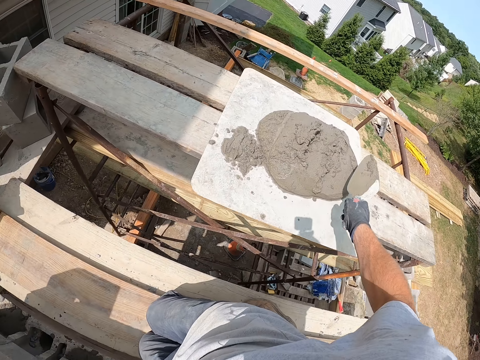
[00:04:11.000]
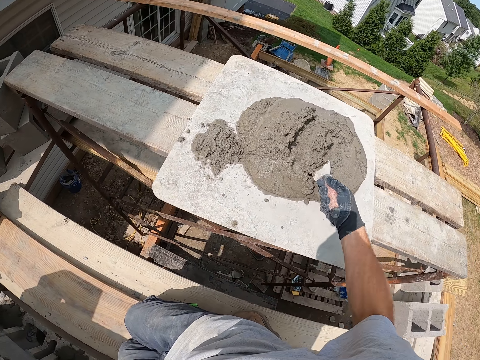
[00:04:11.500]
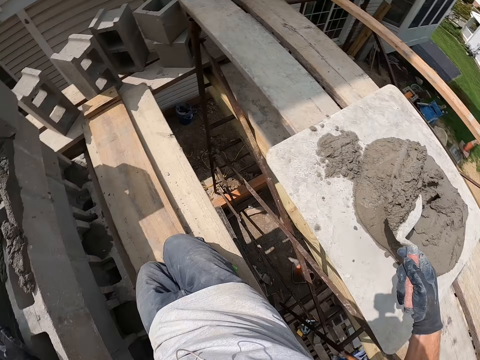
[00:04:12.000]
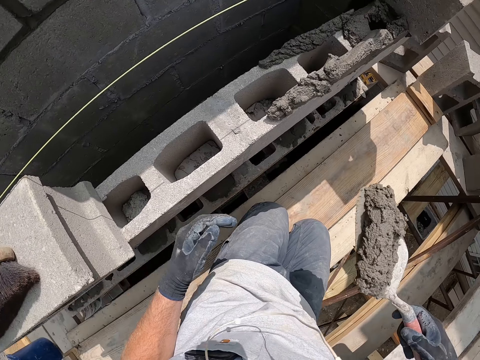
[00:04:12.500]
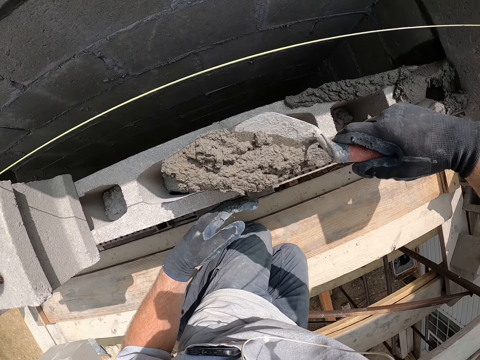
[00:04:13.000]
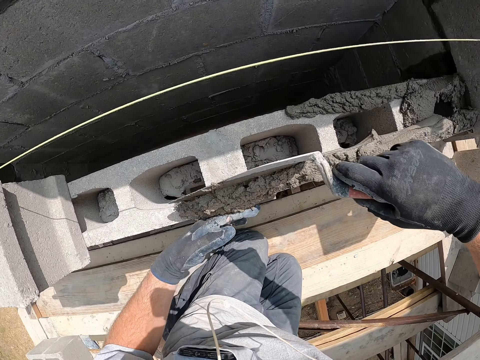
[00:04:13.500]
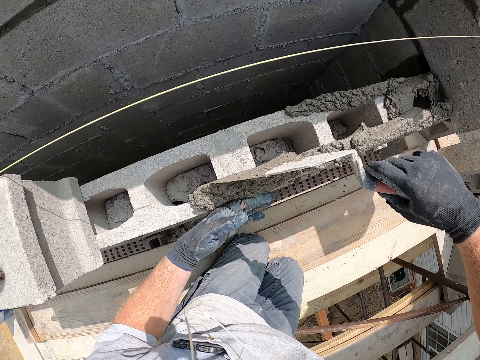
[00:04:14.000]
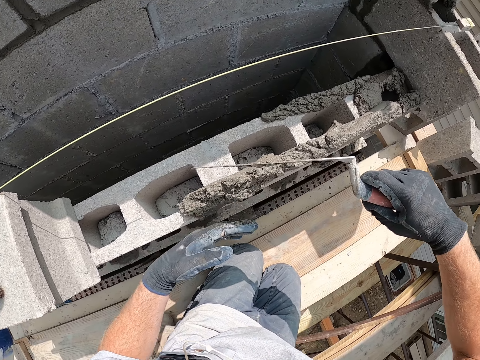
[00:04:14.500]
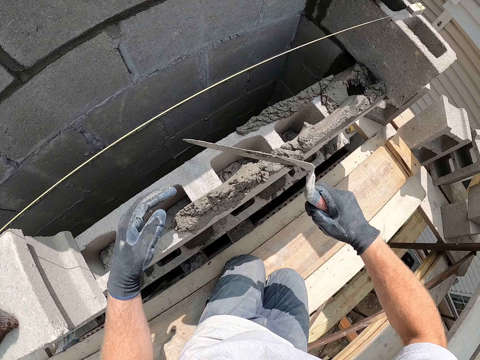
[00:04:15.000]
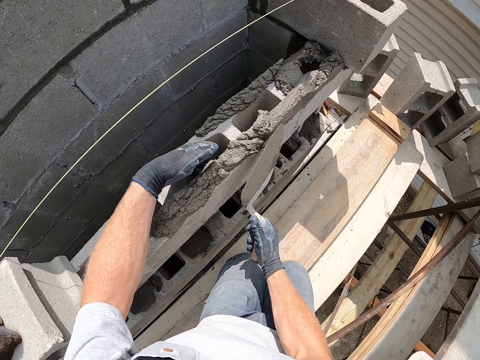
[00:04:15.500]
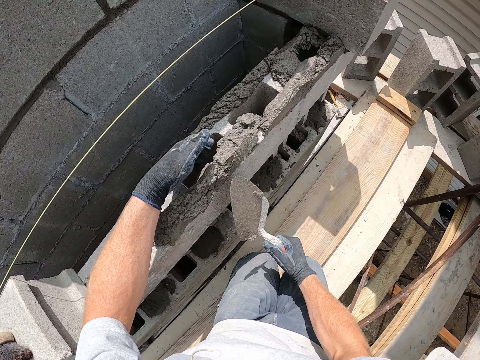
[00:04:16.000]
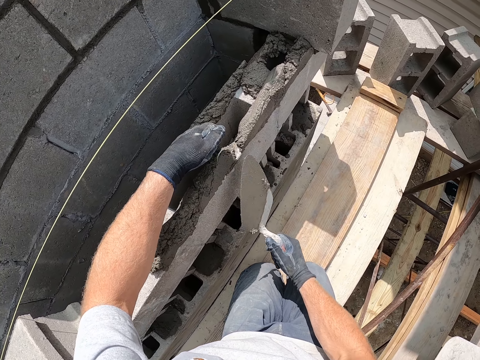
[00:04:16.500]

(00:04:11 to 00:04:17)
The camera wearer scoops the cement mortar or cement plaster with the trowel. They spread the cement mortar on the brick with the trowel. They smoothen the cement plaster on the concrete brick.

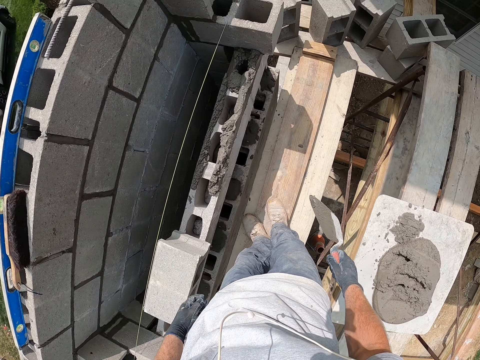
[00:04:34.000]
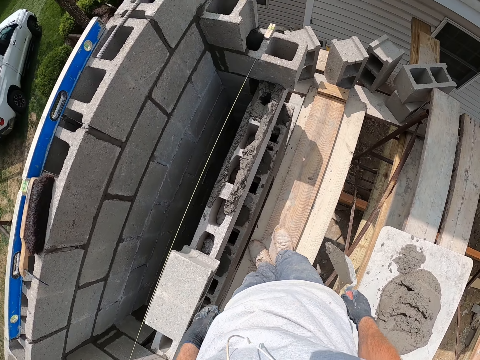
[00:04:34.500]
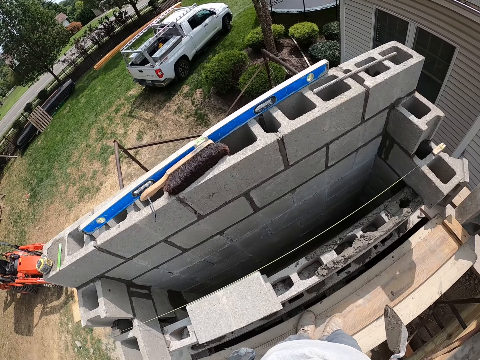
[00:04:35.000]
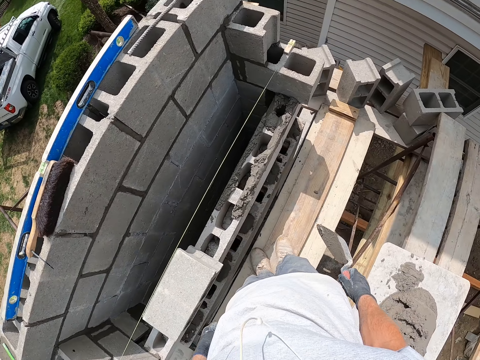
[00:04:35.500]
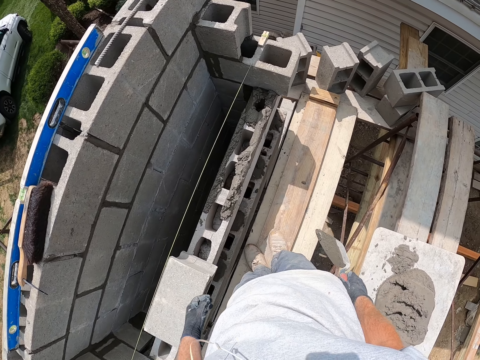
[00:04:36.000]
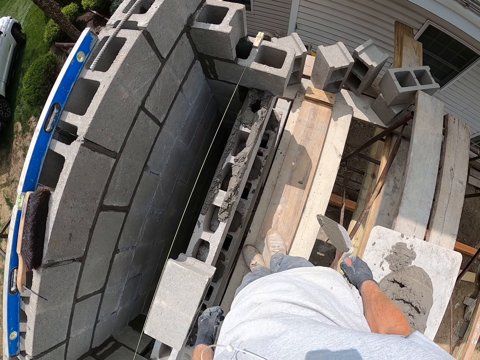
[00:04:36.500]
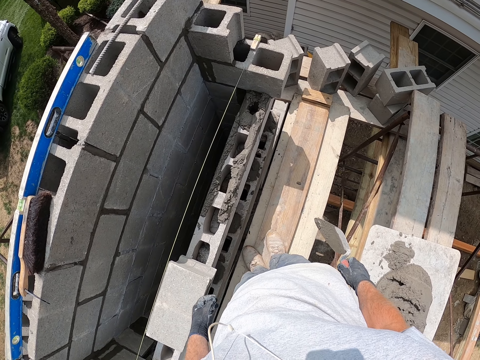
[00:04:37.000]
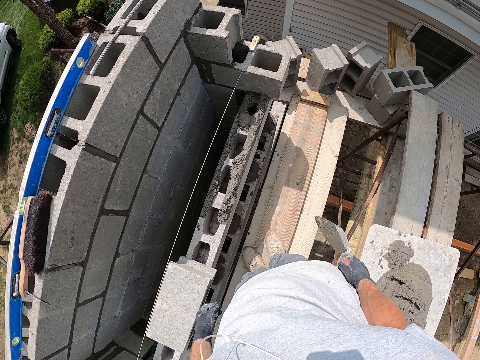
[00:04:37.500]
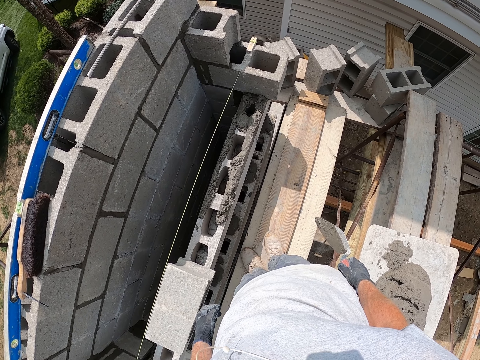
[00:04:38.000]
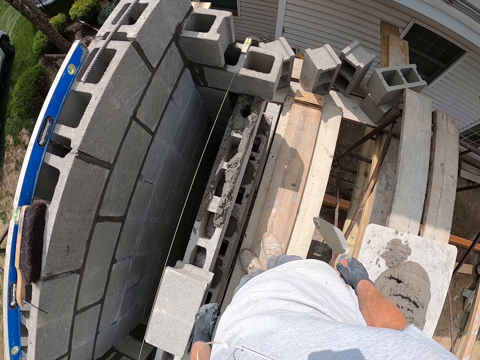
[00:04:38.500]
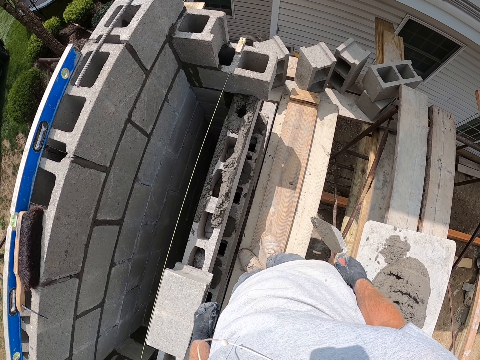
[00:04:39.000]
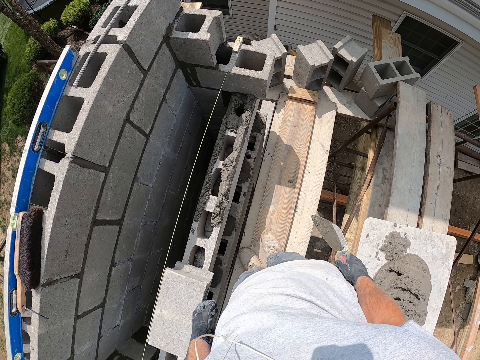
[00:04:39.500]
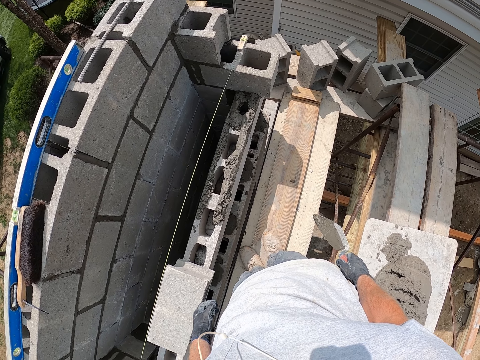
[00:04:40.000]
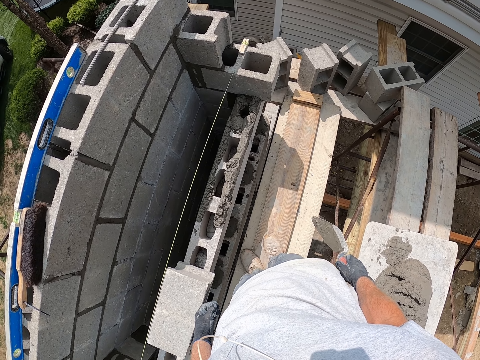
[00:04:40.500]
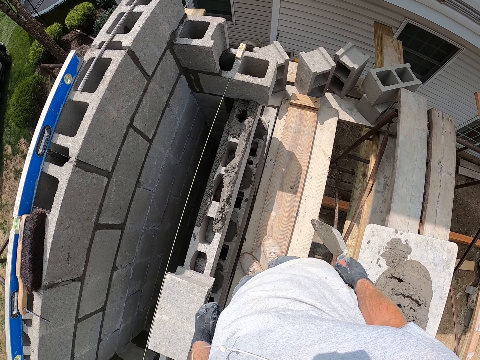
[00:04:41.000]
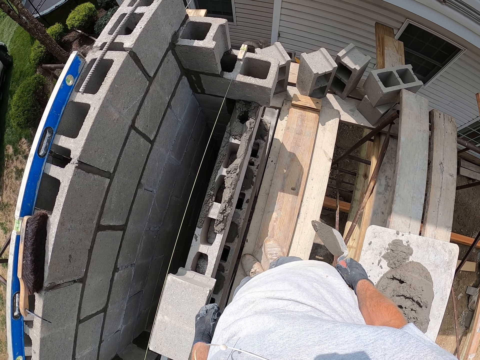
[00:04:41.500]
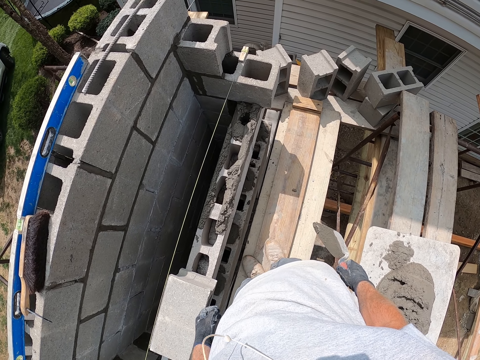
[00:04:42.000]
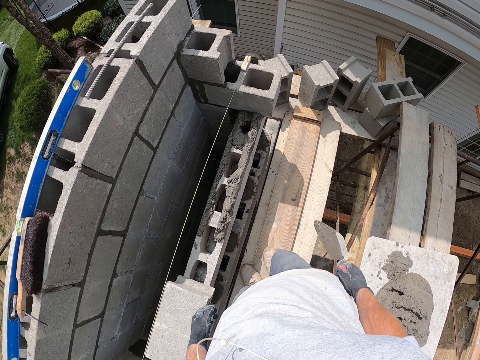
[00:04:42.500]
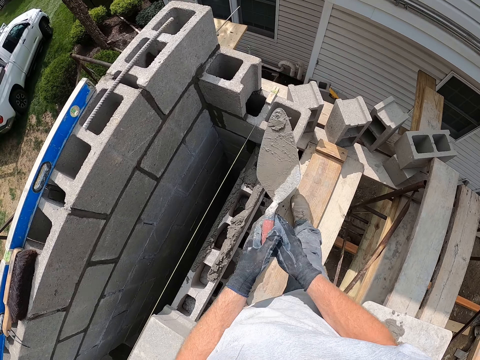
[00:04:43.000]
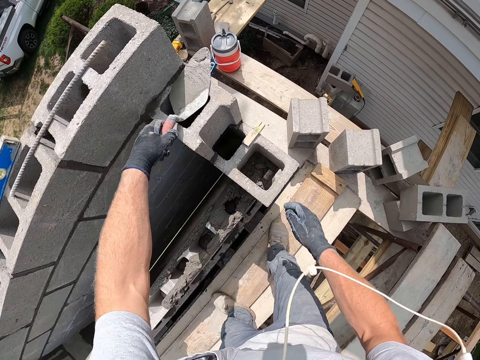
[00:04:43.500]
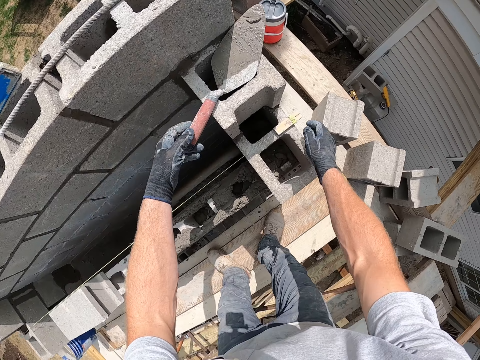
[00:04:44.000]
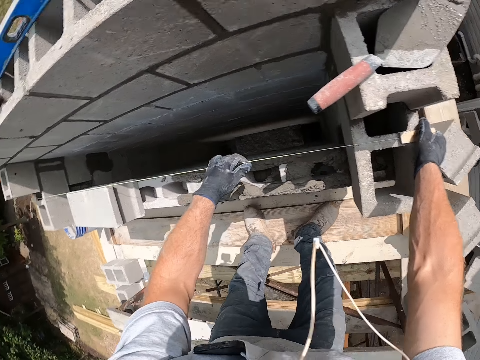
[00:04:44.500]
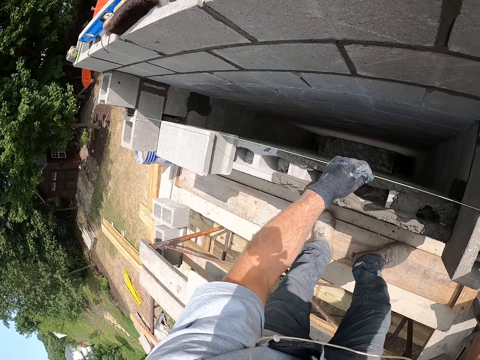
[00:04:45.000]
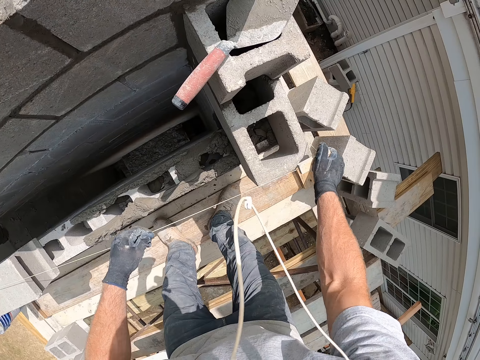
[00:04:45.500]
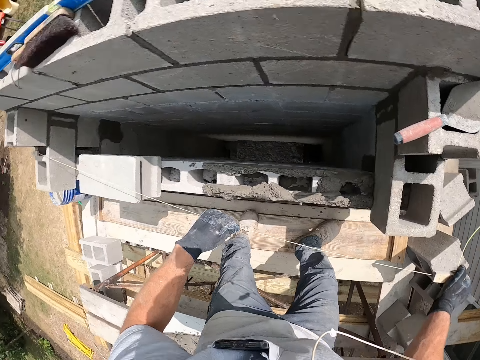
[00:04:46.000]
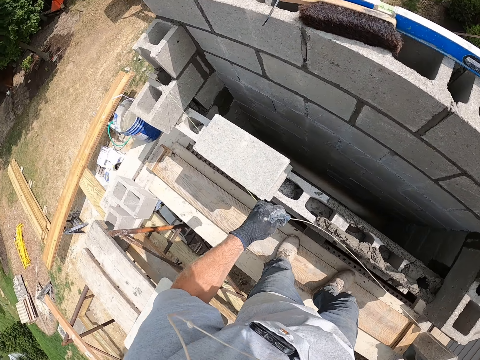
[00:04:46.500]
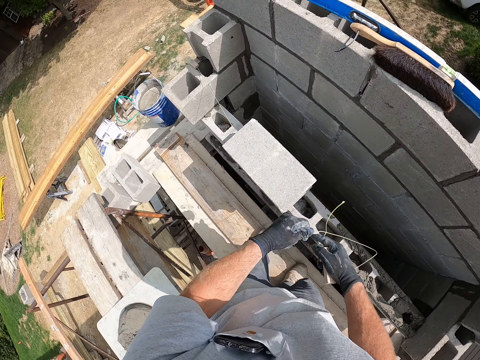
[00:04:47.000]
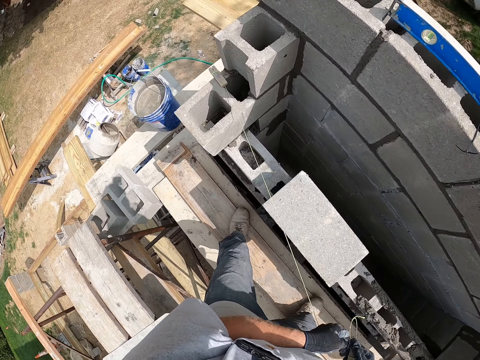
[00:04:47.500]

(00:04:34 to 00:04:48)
The camera wearer stands on the wooden support. They look around the construction site. They hold the trowel with the other hand. They put the trowel on top of the concrete brick. They adjust the thread. They pull the string.

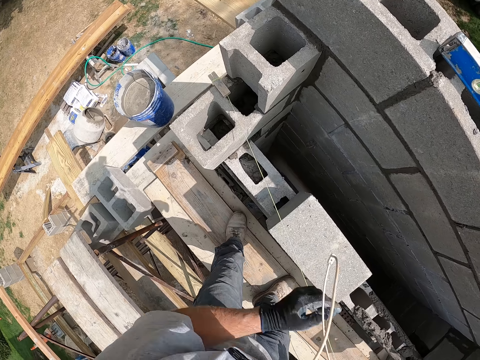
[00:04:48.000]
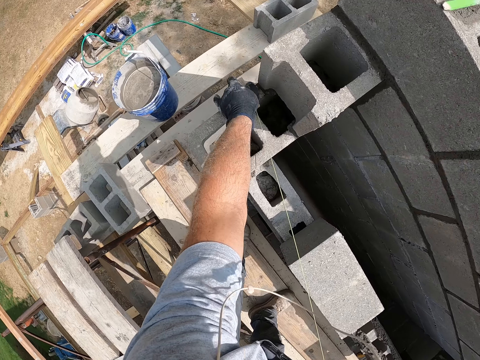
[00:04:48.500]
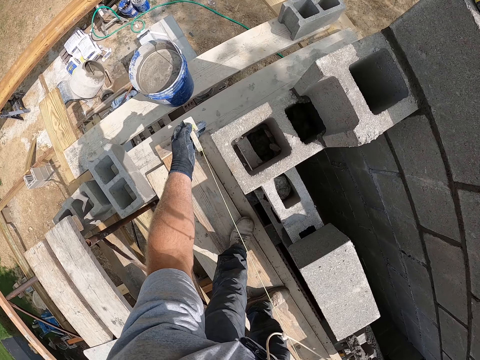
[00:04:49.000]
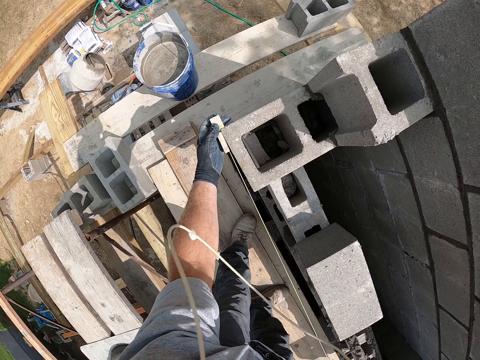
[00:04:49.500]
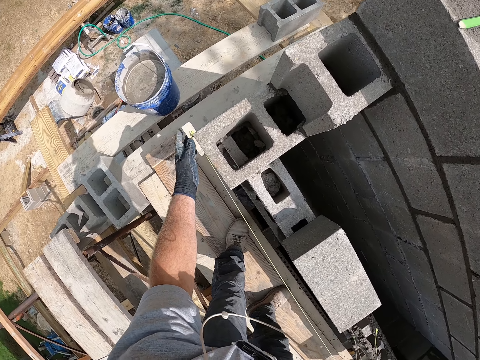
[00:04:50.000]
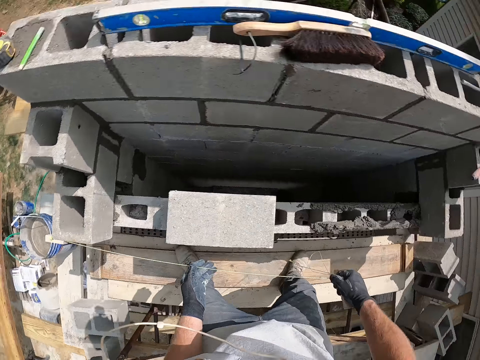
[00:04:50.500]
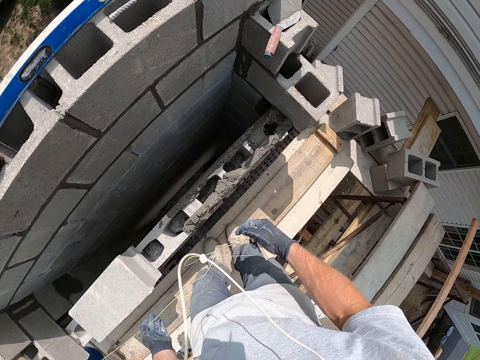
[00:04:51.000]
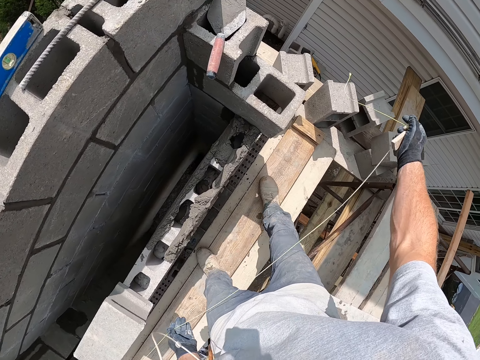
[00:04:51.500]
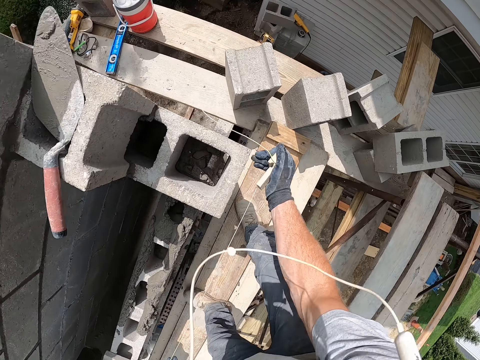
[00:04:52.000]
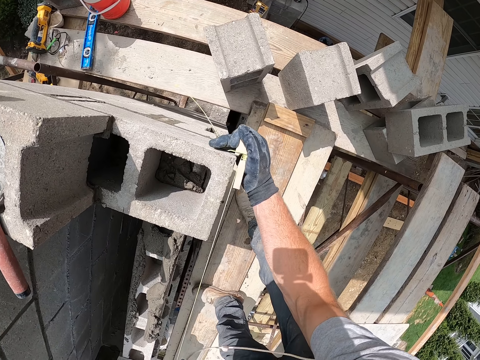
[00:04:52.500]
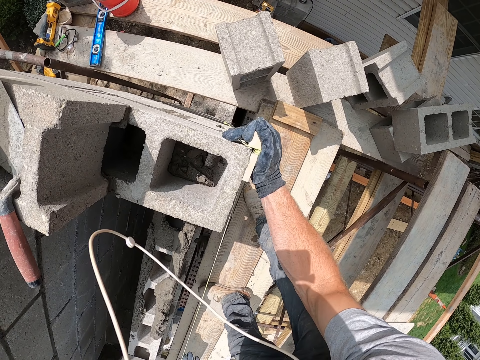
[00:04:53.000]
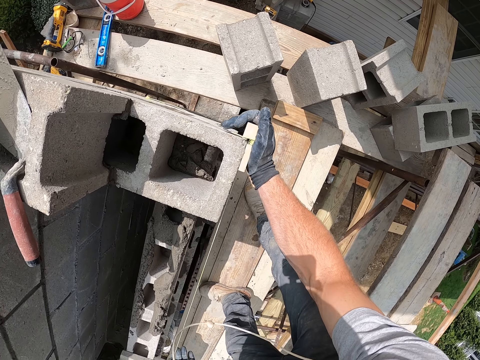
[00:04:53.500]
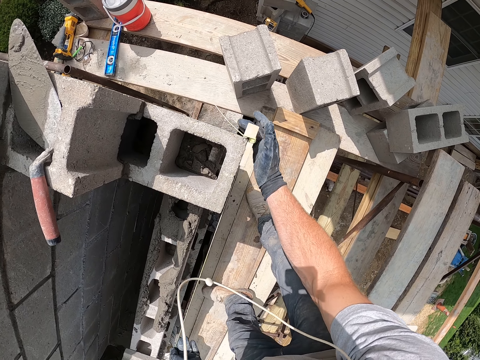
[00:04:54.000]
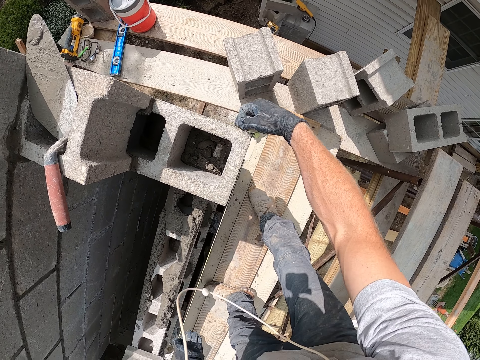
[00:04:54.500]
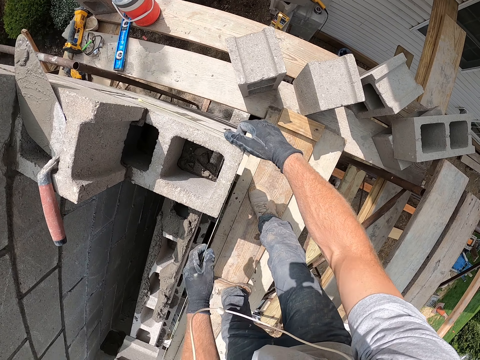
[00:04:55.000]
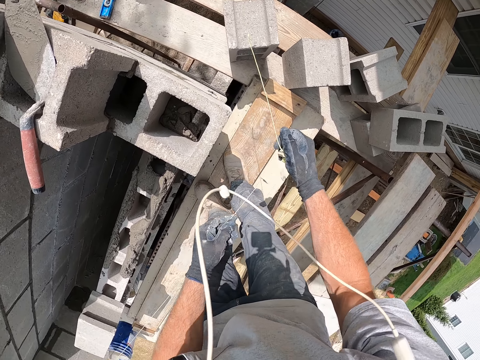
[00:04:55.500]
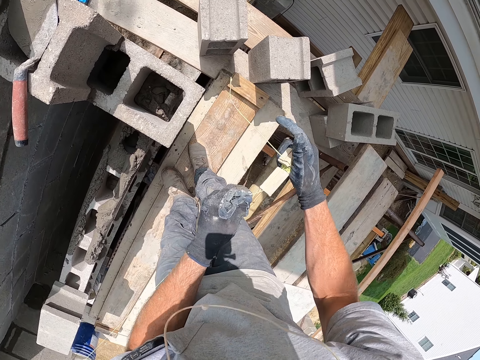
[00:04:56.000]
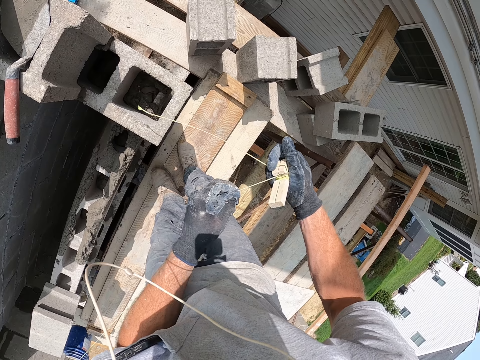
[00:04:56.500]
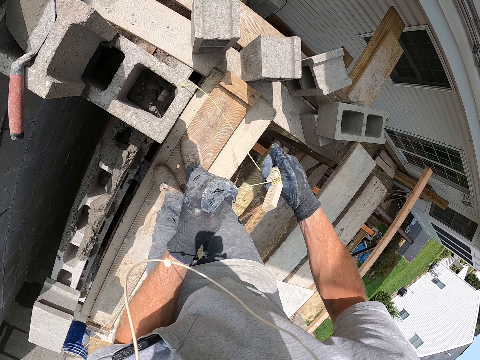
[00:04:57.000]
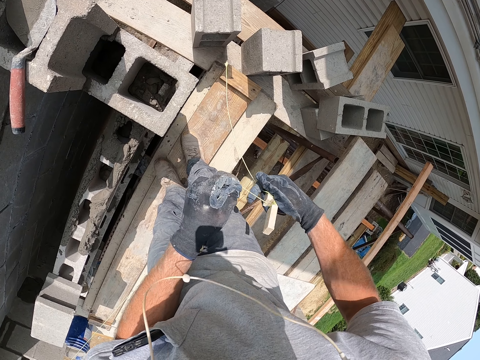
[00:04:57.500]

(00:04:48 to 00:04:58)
The camera wearer holds the level string stock. They fix the level string stock on the concrete block. They hold the string. They fix the level string stock on the concrete block. They hold the level string stock.
